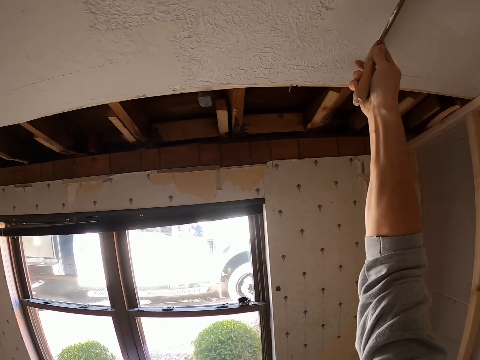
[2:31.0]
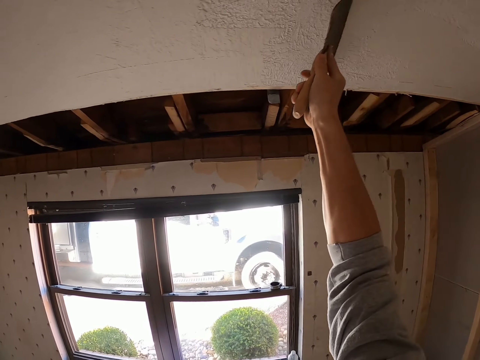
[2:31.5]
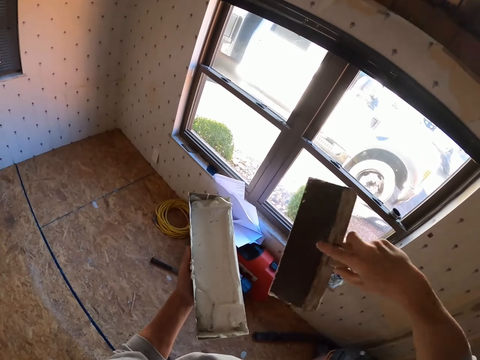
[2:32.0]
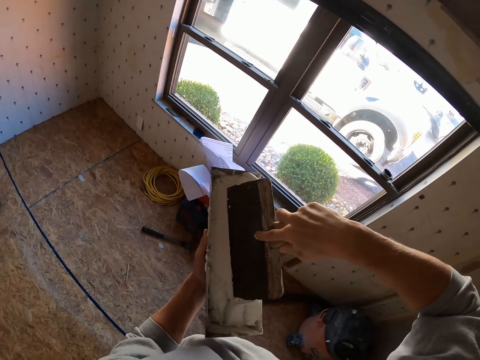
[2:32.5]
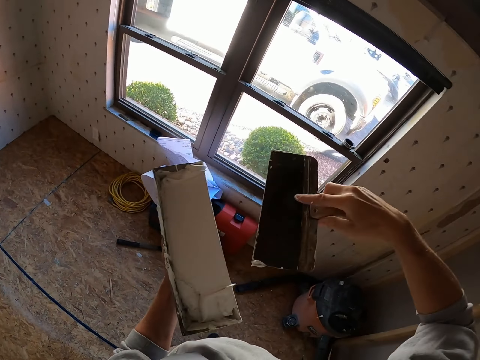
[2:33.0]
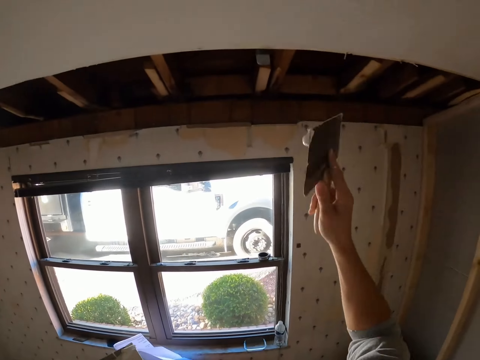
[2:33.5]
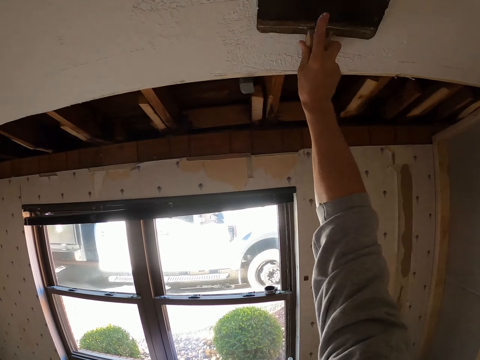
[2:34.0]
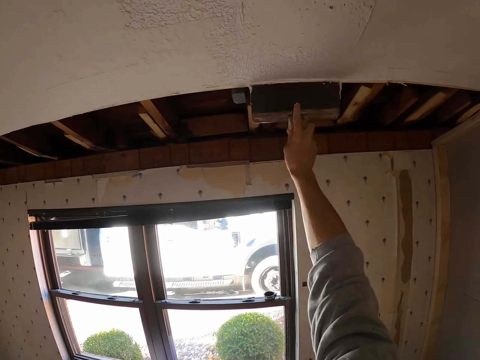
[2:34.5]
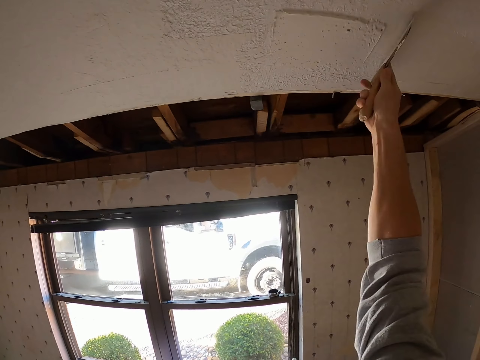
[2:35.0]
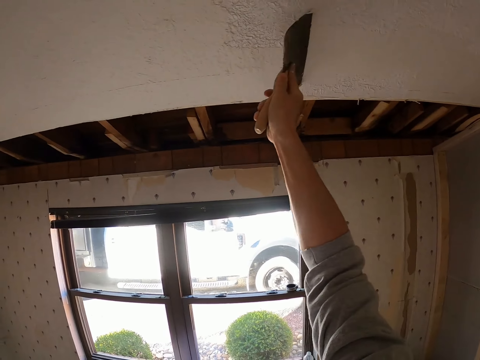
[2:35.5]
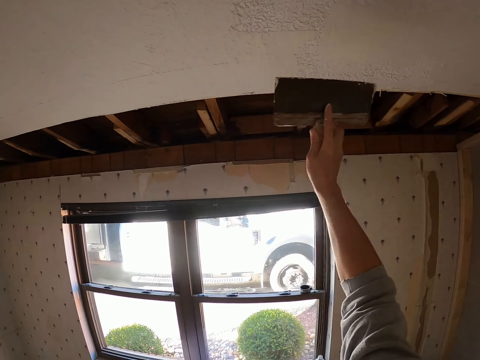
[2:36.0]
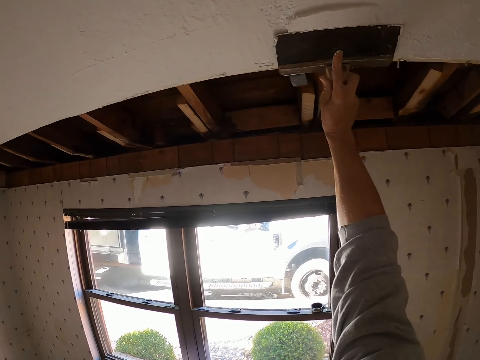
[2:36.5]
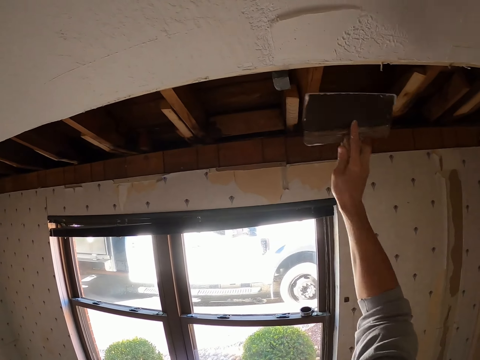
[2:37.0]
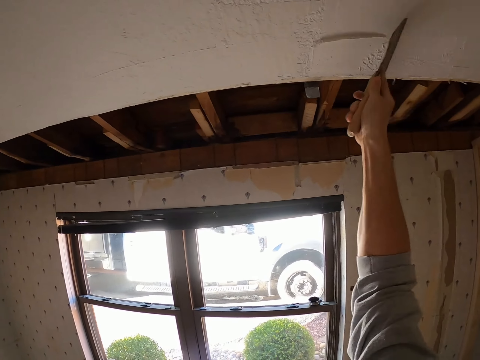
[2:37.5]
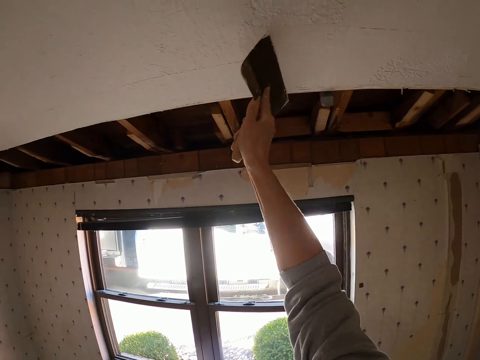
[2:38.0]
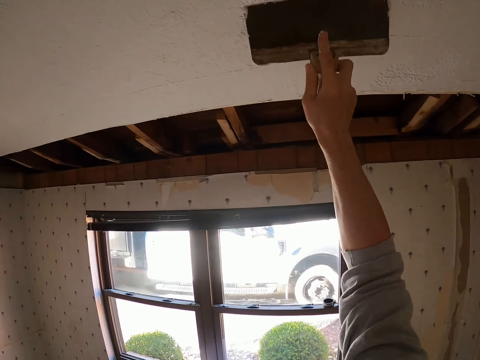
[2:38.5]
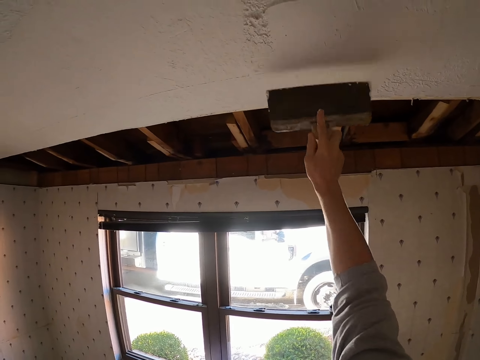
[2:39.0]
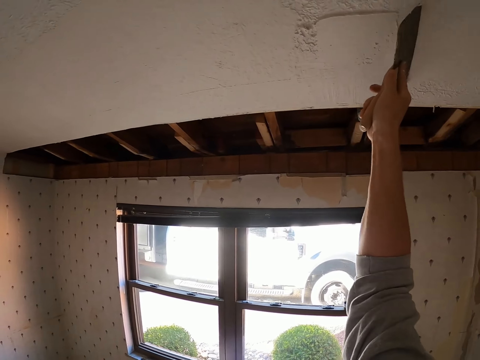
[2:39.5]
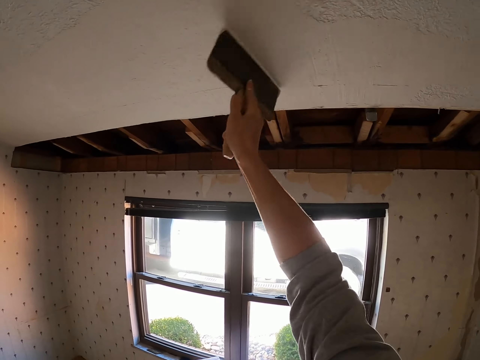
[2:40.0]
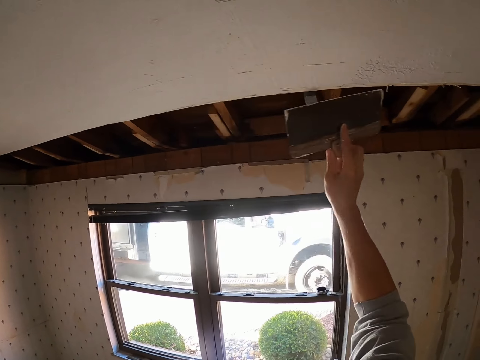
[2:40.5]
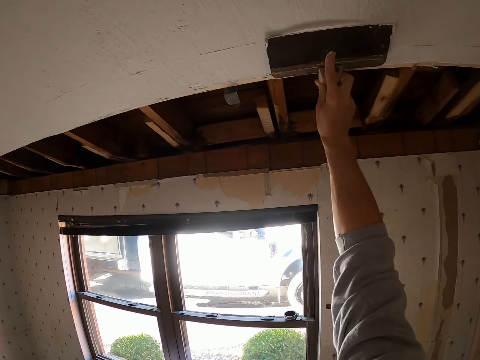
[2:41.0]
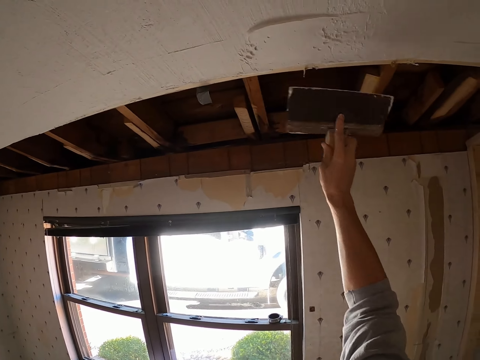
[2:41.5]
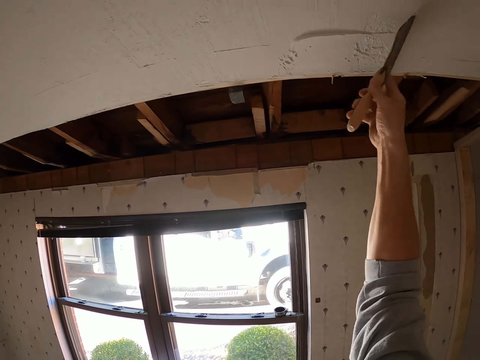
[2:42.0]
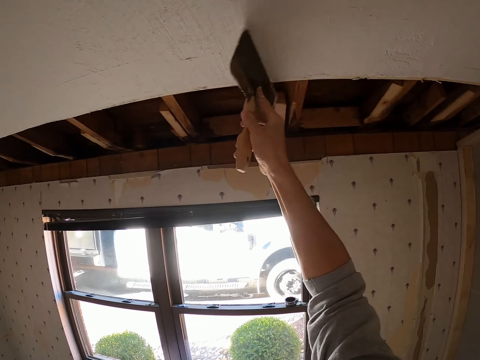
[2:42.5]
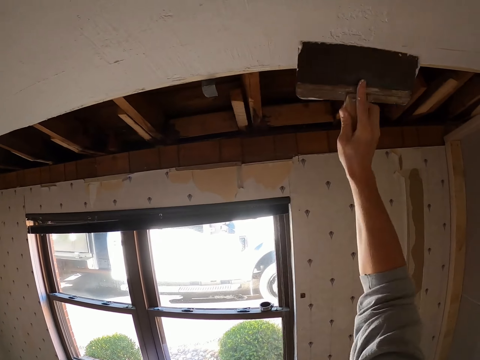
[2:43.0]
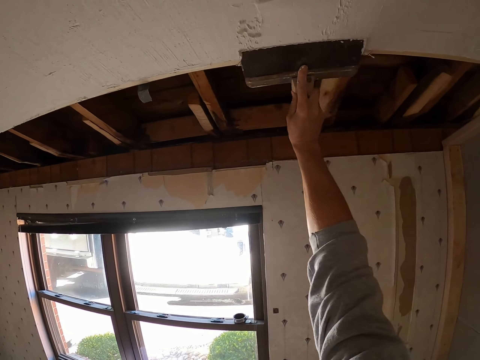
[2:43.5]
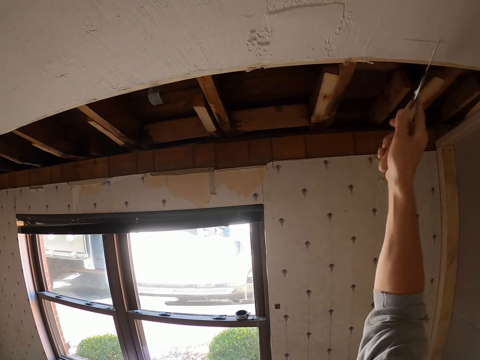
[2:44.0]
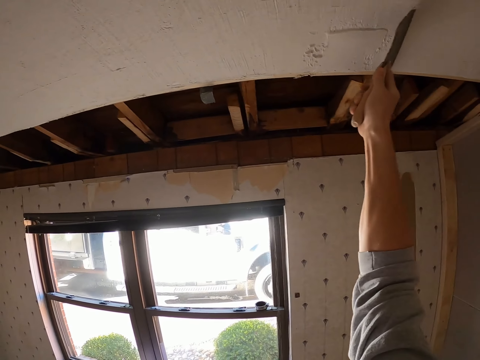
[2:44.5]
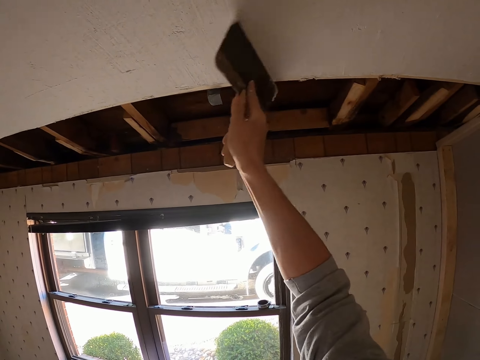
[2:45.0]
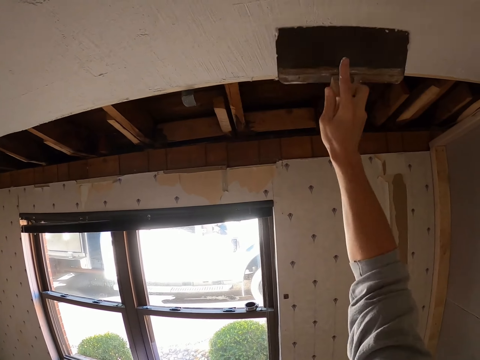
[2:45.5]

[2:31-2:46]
The camera wearer wipes the spatula on the paint holder. They paint the ceiling board.

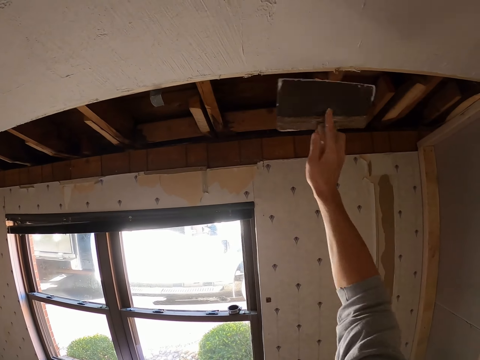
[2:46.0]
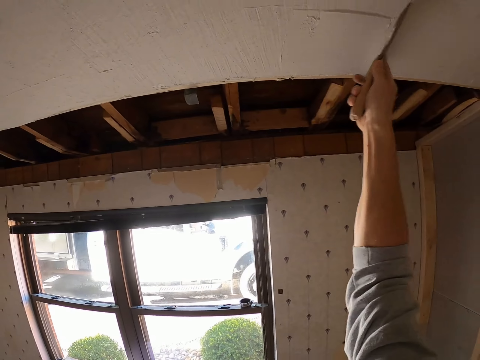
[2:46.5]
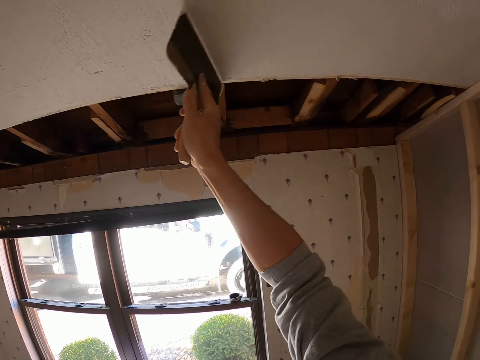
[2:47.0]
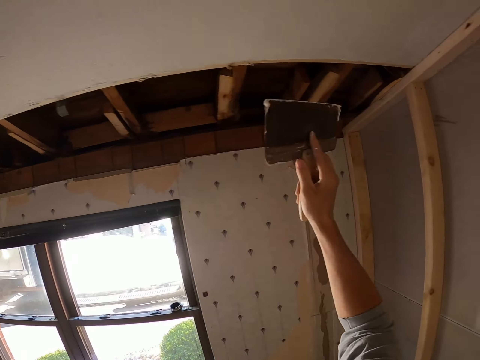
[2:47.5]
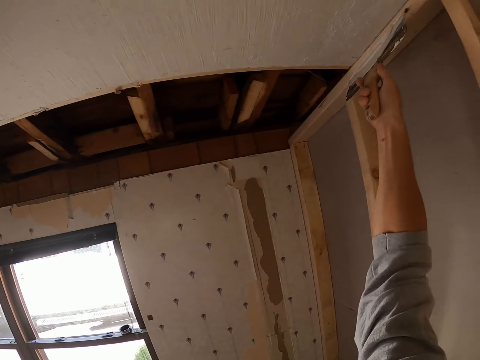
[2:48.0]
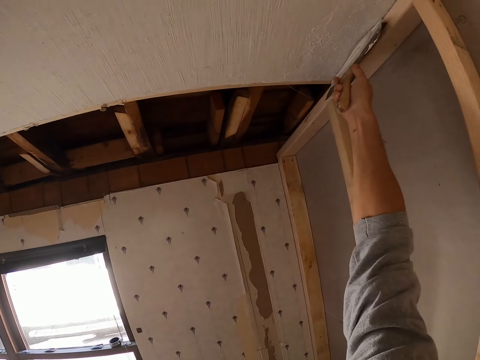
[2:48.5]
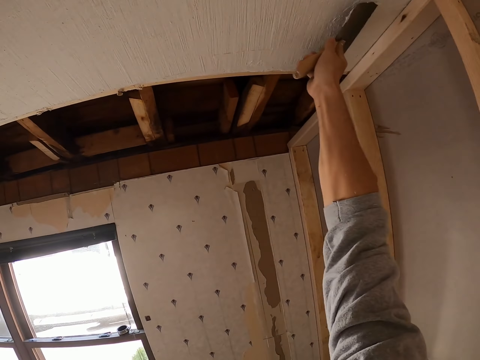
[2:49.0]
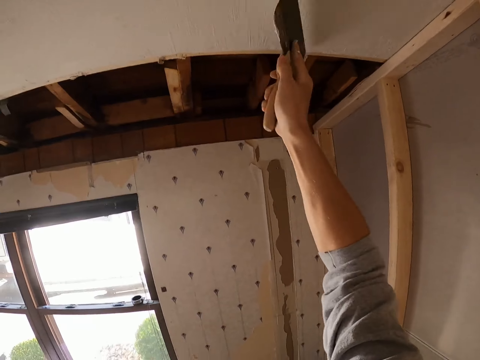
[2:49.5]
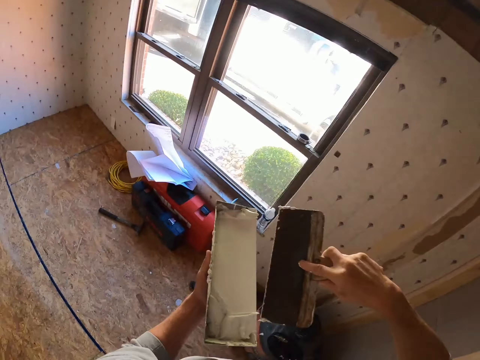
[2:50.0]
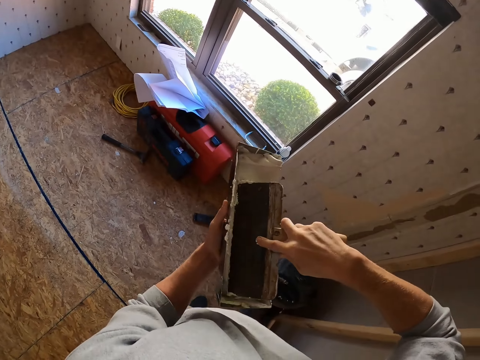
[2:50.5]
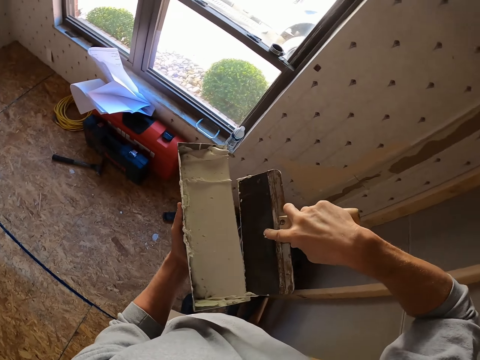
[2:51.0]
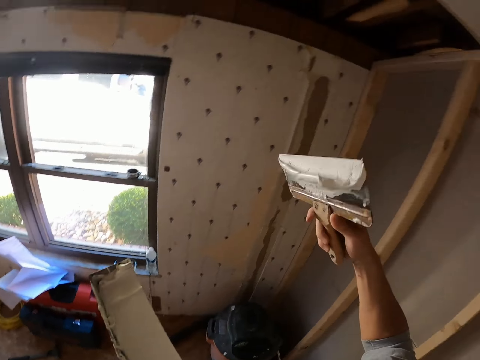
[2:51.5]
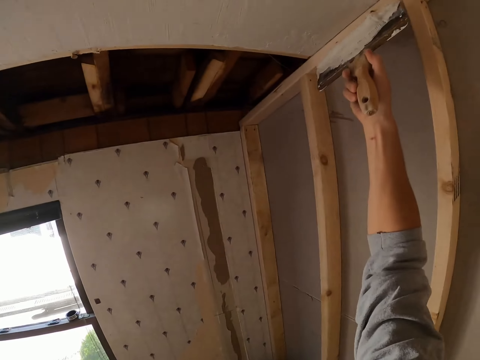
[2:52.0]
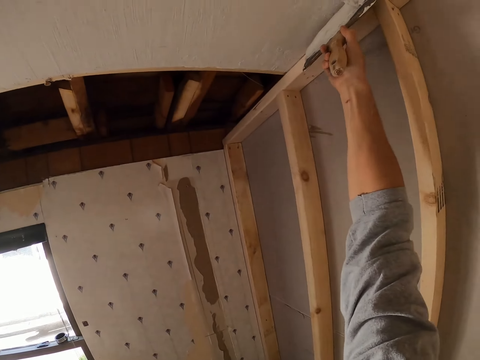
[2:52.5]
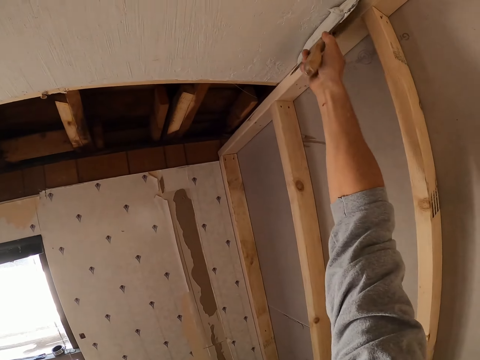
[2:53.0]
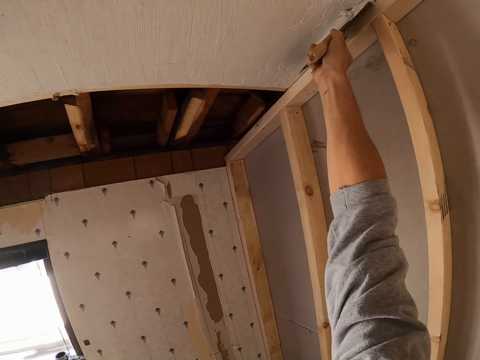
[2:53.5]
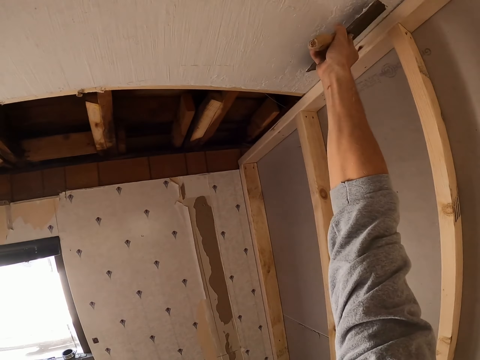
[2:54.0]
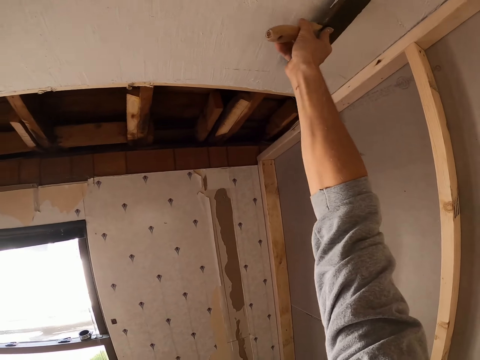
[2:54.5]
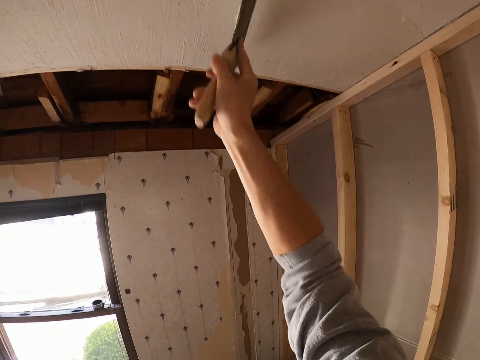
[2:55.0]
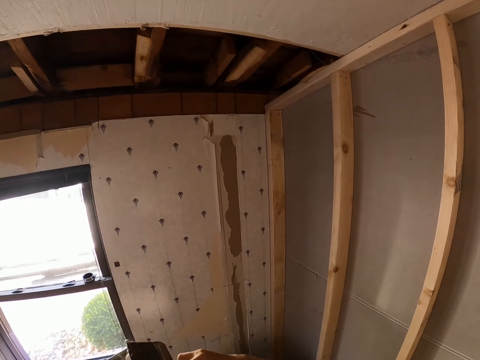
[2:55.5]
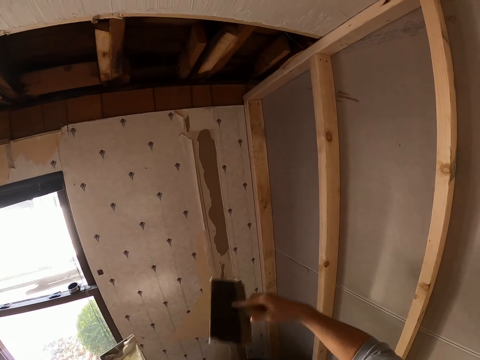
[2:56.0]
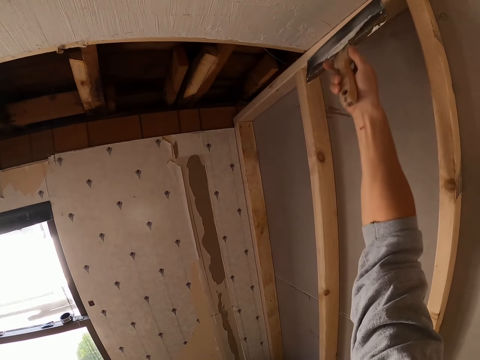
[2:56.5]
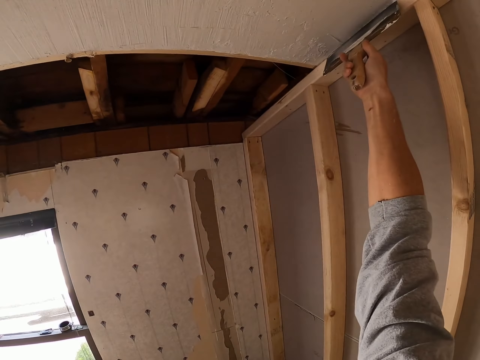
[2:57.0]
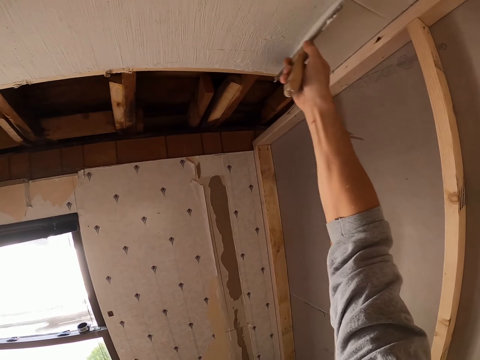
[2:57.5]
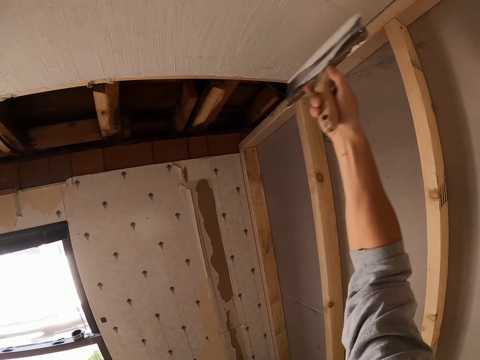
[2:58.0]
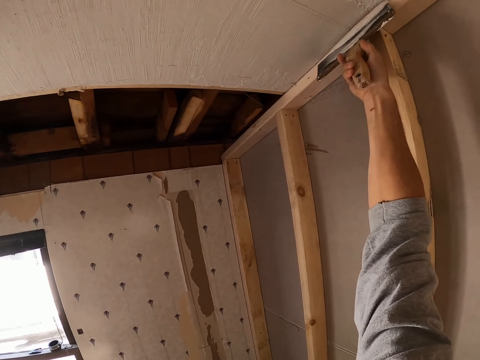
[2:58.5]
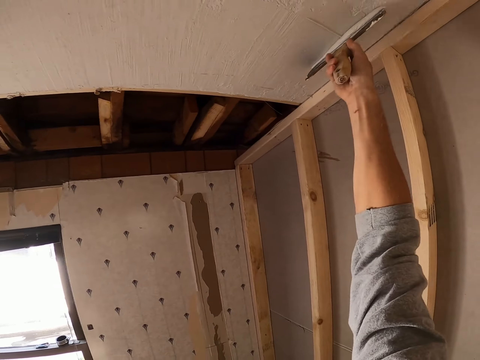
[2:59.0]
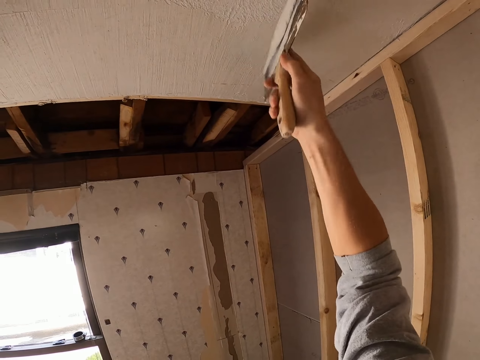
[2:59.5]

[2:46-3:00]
The camera wearer takes the paint. They paint the ceiling board. They wipe the spatula on the paint holder. They paint the ceiling board.
